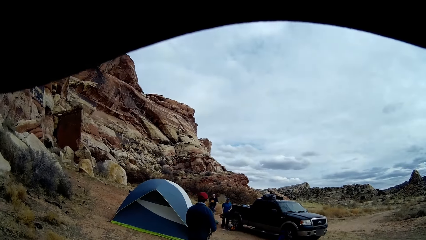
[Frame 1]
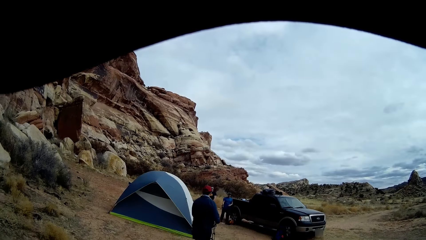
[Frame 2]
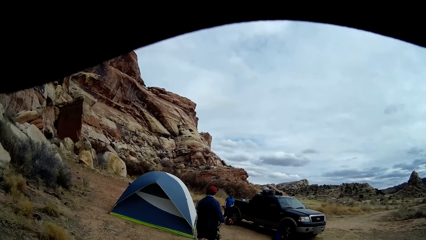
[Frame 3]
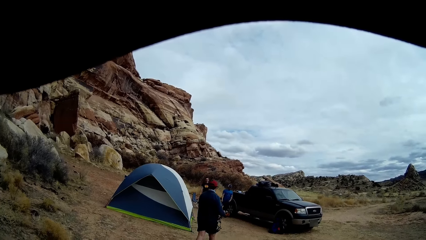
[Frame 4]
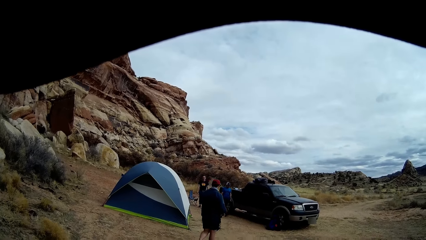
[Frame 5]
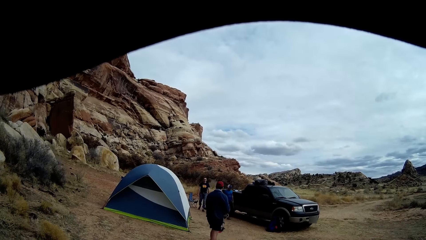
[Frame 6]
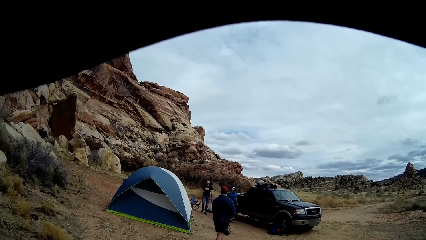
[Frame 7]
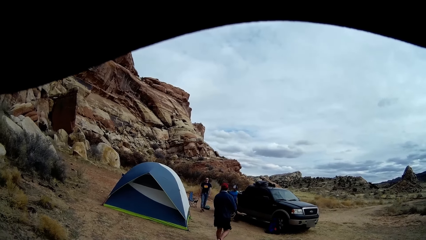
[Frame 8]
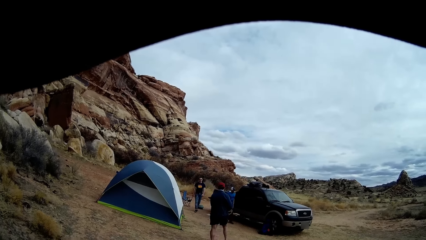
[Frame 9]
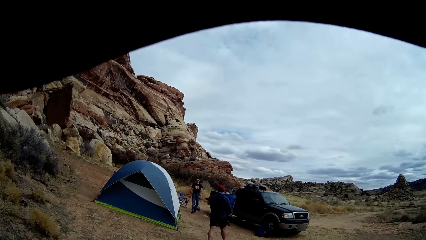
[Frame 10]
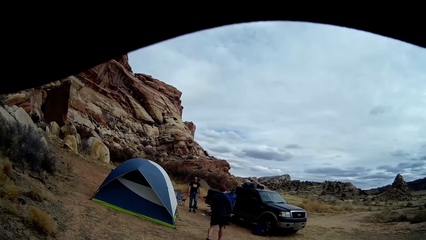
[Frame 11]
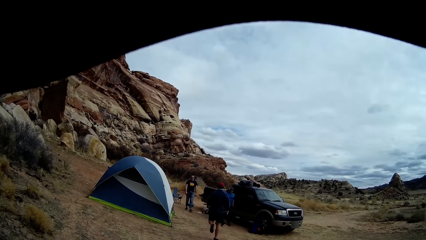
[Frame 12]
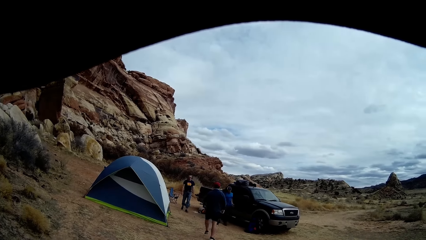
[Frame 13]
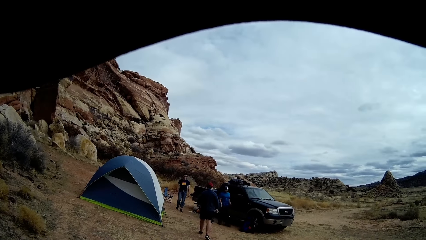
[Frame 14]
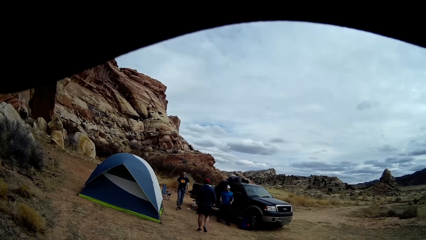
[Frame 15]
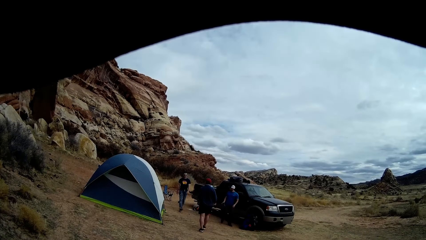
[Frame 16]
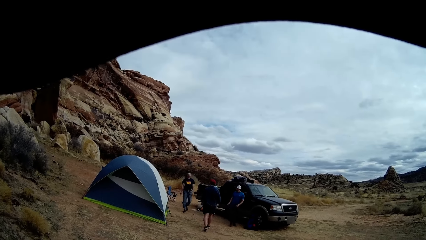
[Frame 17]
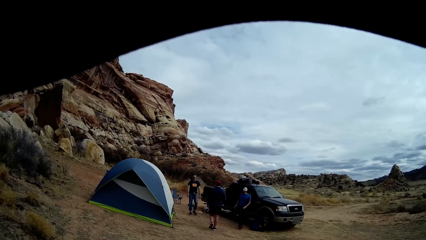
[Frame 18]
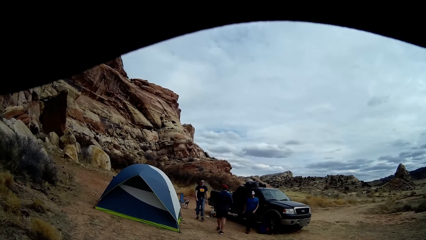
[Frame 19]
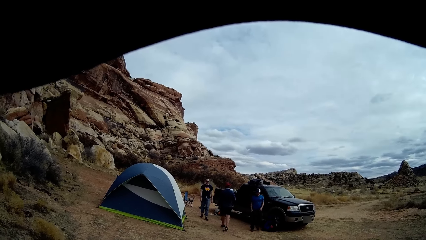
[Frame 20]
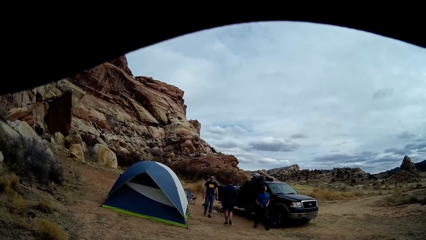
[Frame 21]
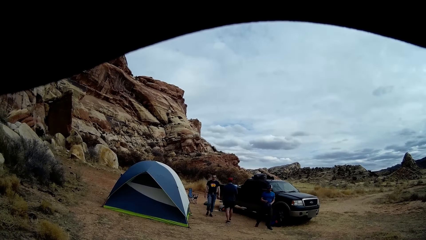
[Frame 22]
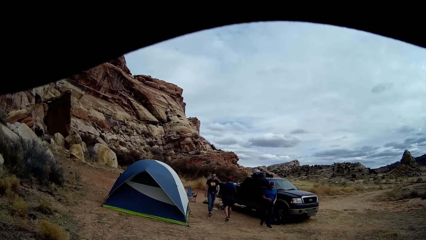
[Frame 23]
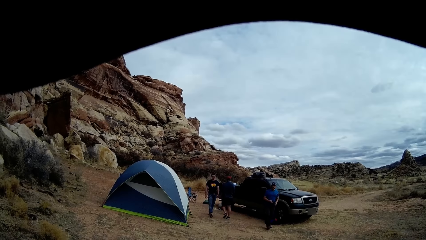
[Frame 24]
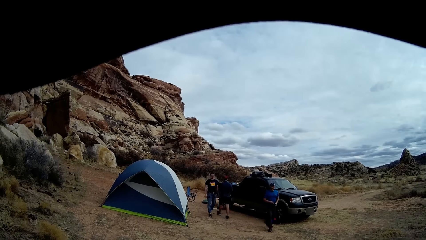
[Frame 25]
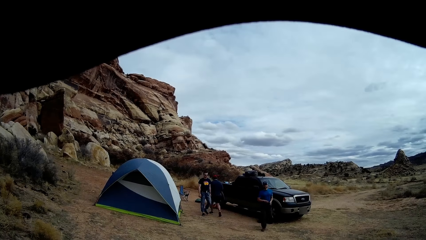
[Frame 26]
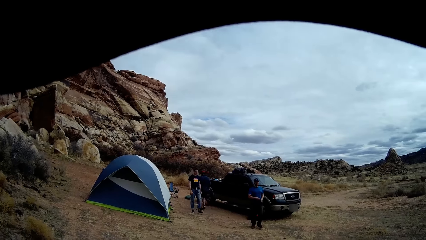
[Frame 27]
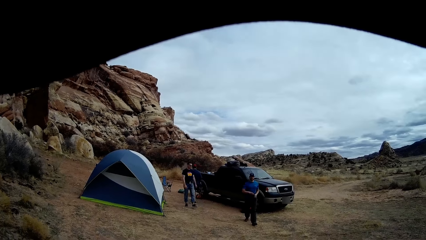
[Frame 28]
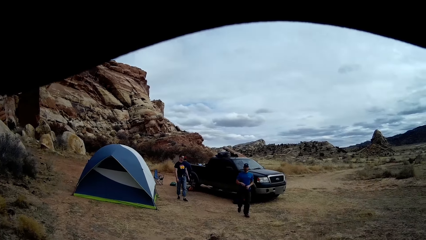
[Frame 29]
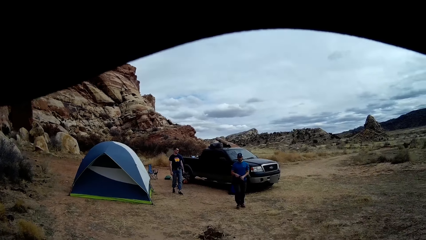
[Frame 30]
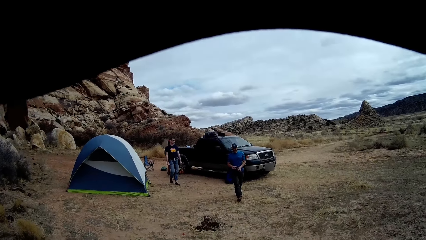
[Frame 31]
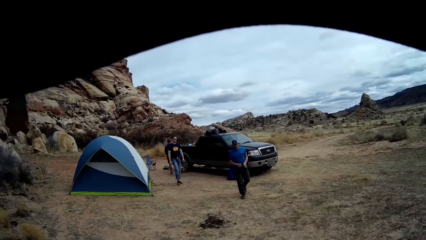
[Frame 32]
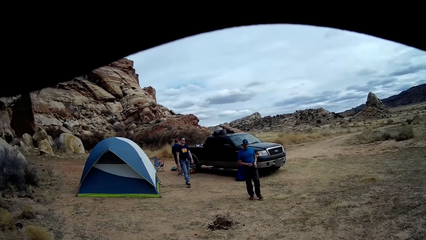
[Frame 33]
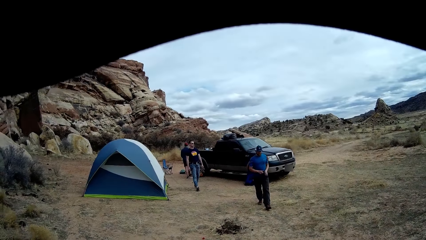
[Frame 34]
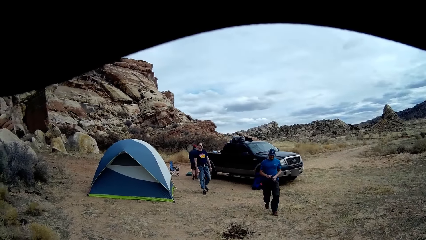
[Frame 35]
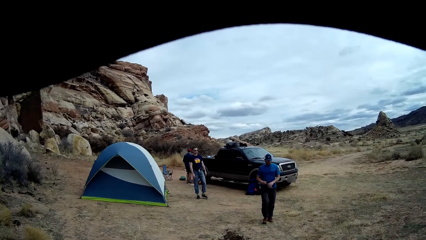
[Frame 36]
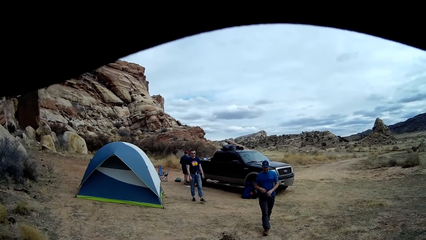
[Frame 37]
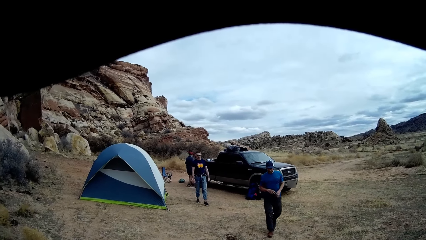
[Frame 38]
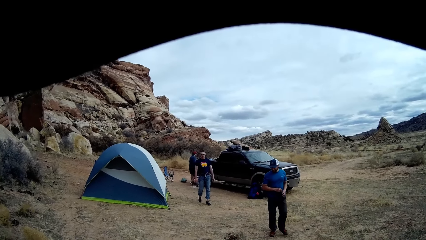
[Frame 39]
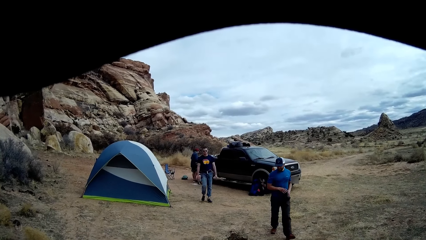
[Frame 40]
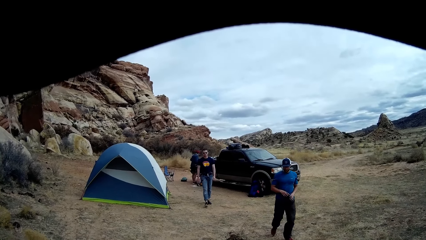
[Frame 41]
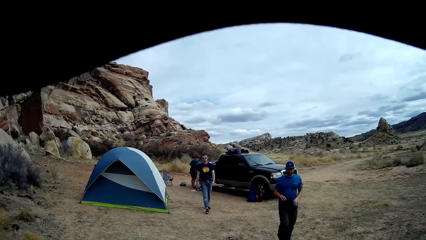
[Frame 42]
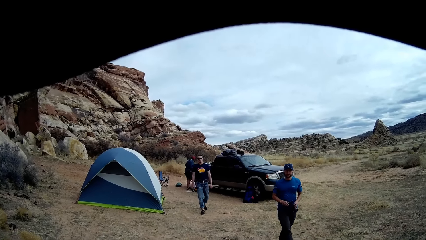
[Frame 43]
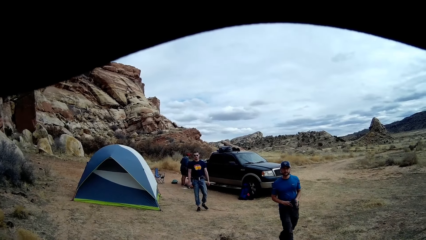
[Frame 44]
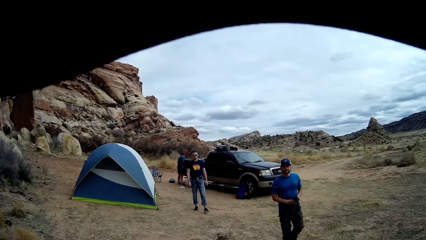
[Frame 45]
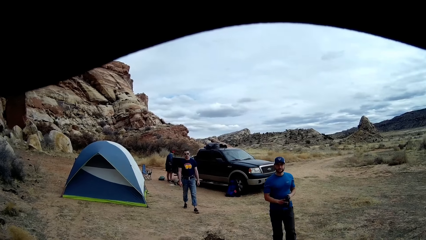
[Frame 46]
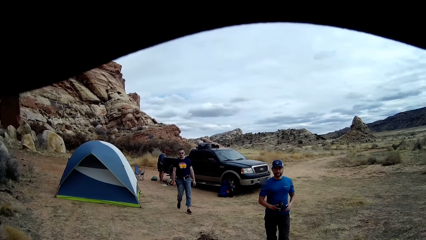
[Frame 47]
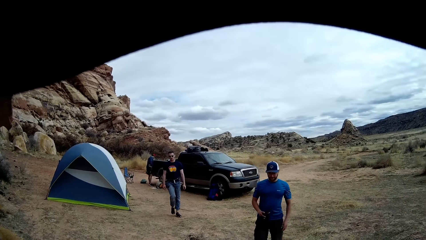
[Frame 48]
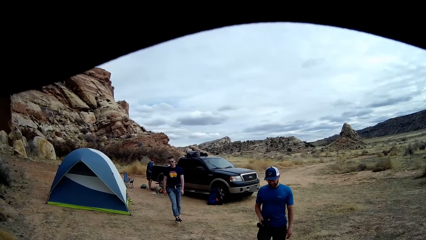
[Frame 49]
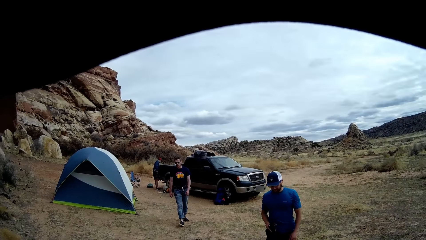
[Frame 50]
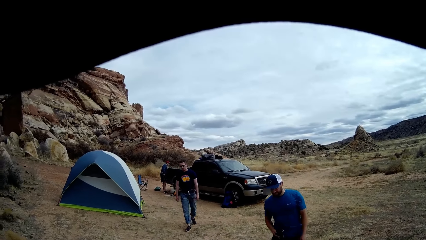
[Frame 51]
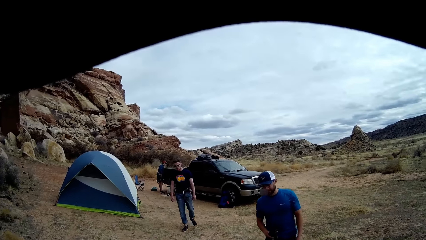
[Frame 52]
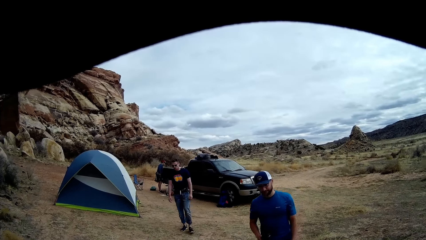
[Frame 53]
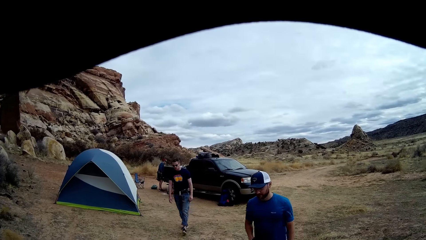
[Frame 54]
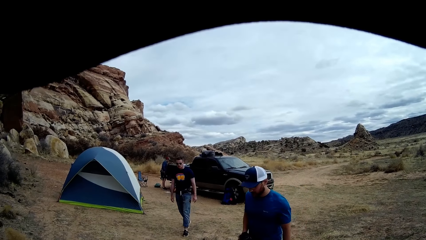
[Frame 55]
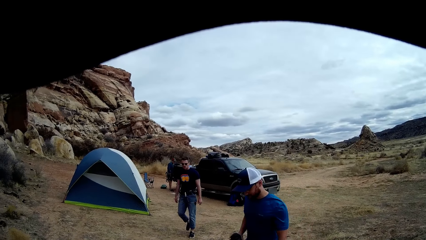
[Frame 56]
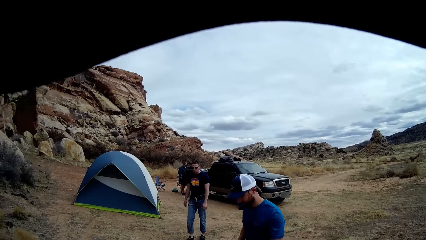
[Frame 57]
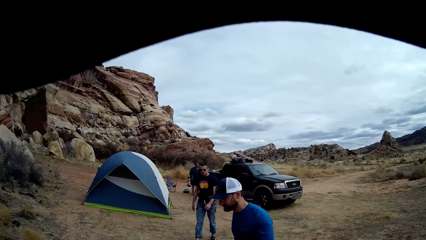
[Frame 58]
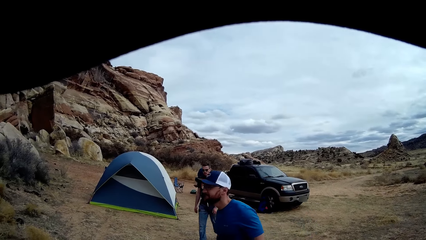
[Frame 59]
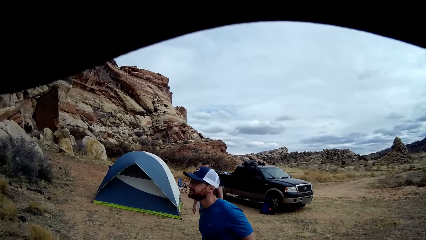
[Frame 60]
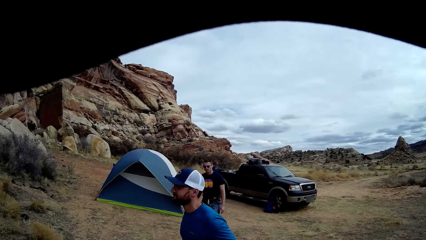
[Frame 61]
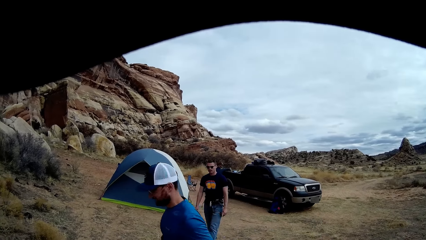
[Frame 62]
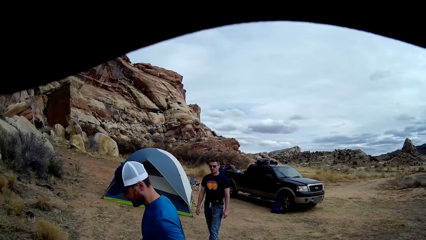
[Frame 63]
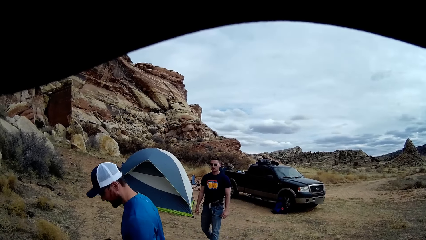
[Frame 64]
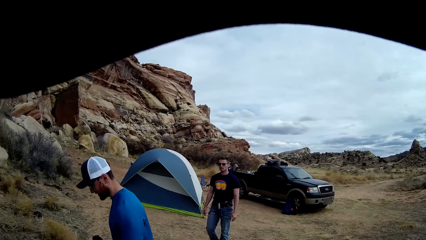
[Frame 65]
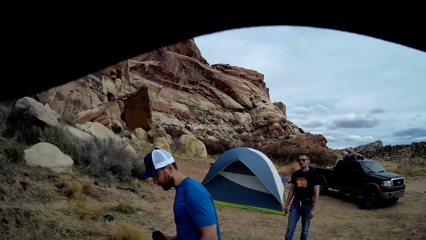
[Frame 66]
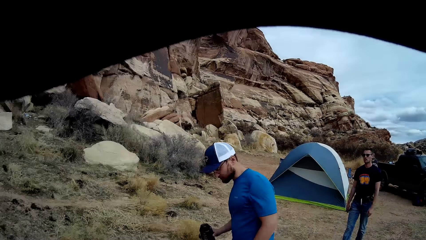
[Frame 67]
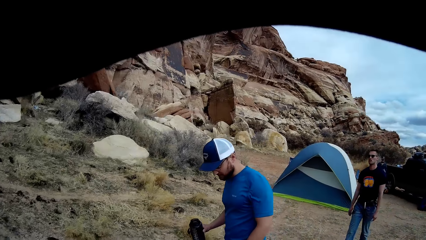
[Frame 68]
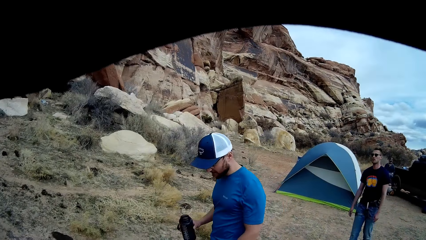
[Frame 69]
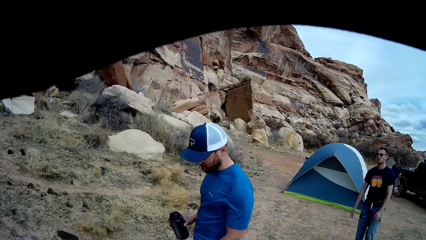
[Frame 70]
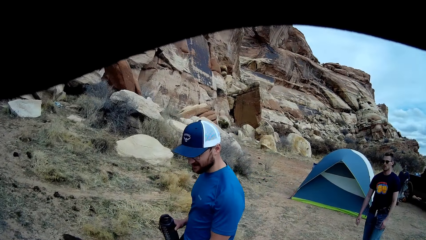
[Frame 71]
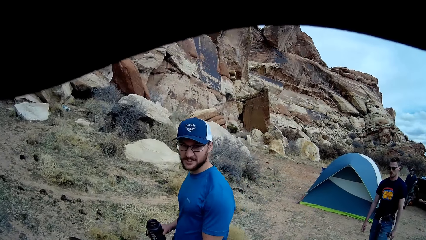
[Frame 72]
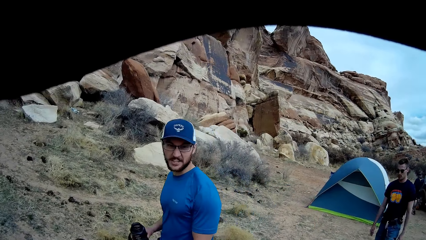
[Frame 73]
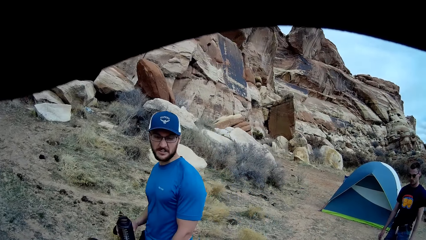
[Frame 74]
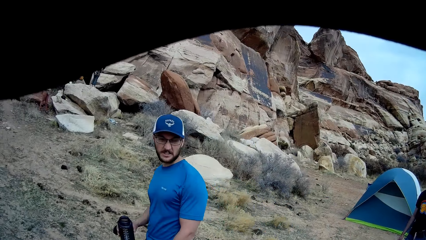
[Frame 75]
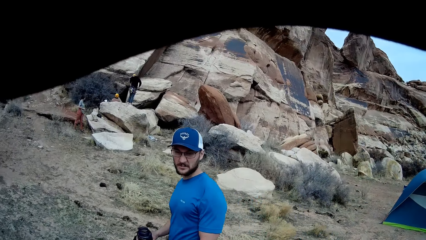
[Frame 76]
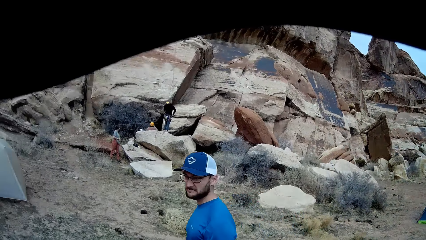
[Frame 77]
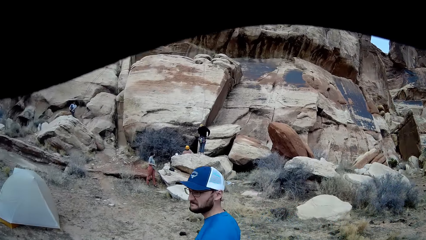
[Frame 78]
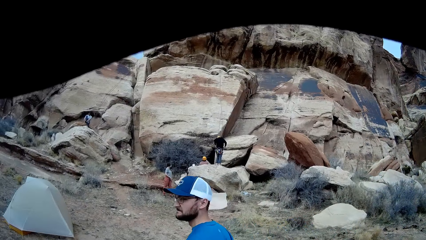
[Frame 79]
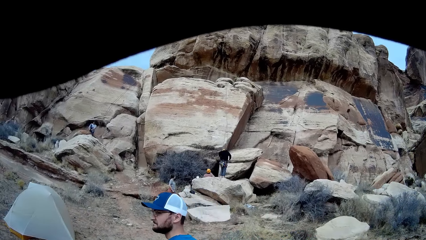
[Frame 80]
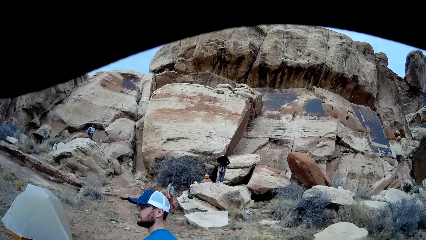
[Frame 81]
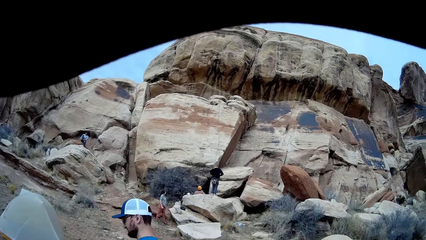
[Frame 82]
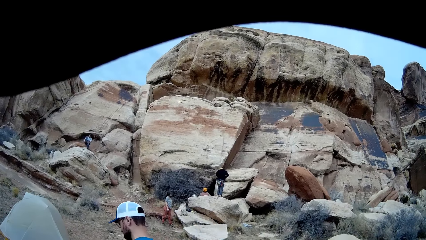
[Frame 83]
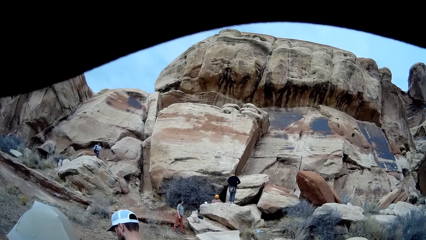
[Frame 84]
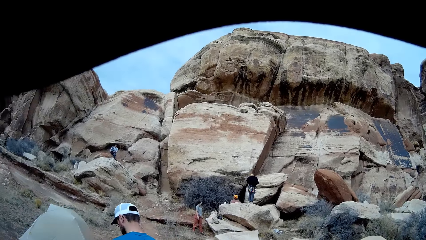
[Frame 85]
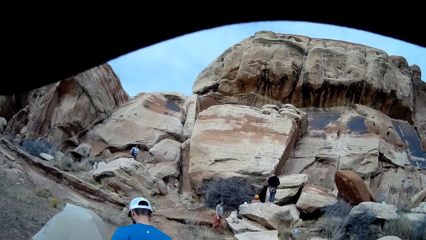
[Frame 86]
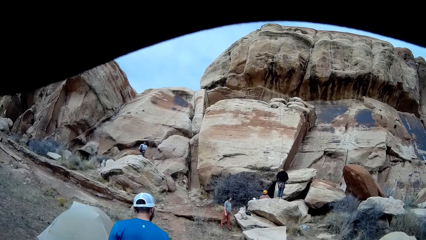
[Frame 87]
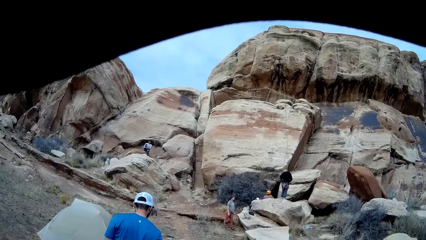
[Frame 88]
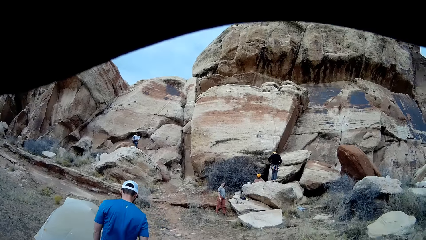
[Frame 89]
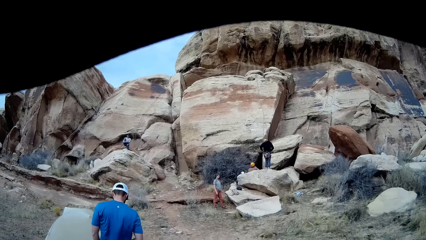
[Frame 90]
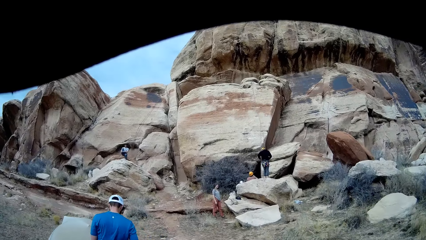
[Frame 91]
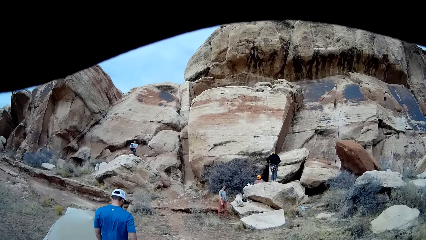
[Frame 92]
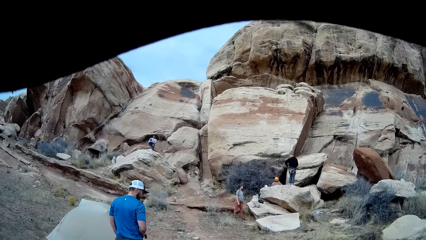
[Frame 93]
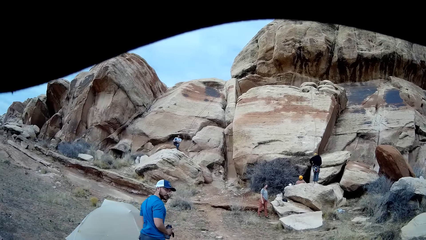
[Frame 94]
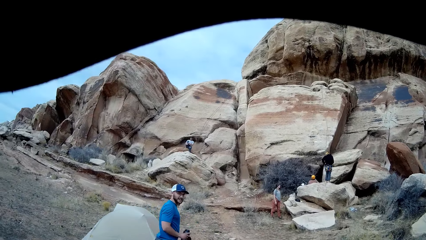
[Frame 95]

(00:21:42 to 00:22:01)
A man turns to the other side. The man walks in the other direction. The man holds a water bottle with the other hand. Another man walks towards the camera wearer. Another man walks towards the camera wearer. Another man stands next to the car. The first man removes his hand from the water bottle. The first man holds the water bottle with the other hand. The man next to the car picks up something and walks around. The third man interacts with the camera wearer. Another man touches his leg.
